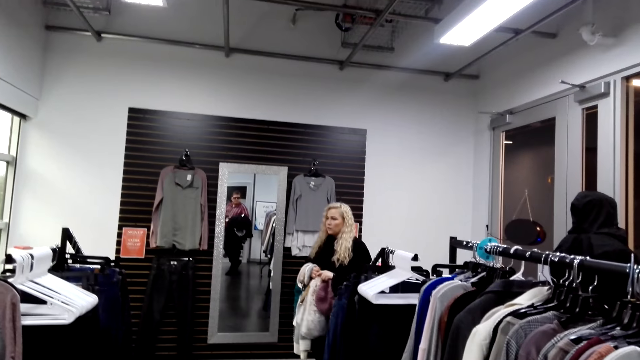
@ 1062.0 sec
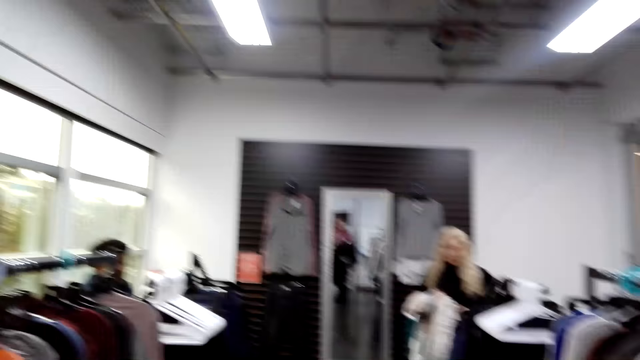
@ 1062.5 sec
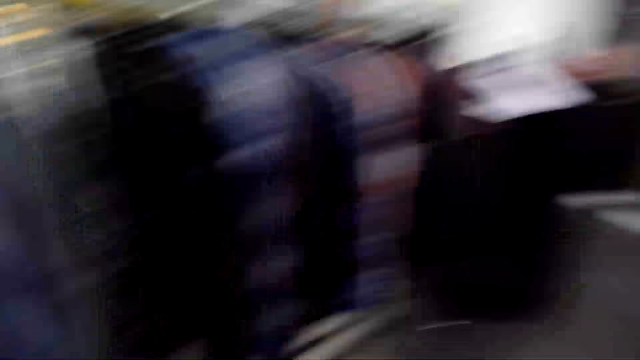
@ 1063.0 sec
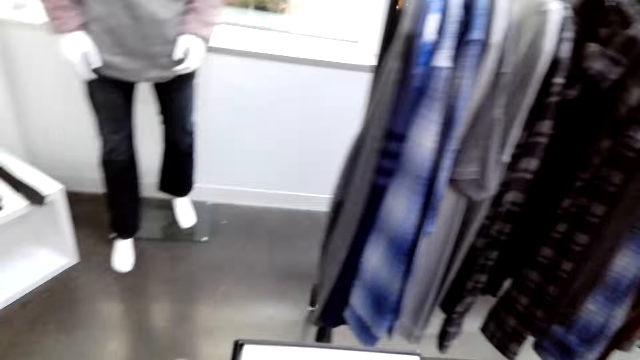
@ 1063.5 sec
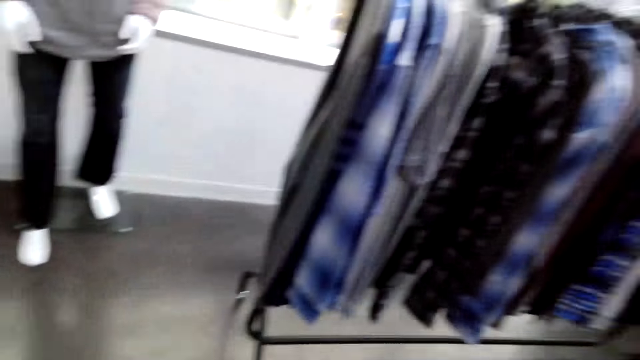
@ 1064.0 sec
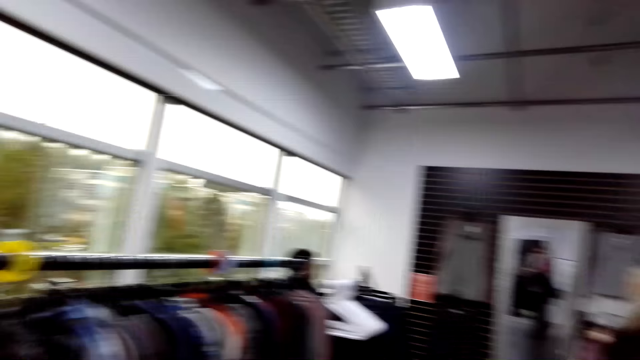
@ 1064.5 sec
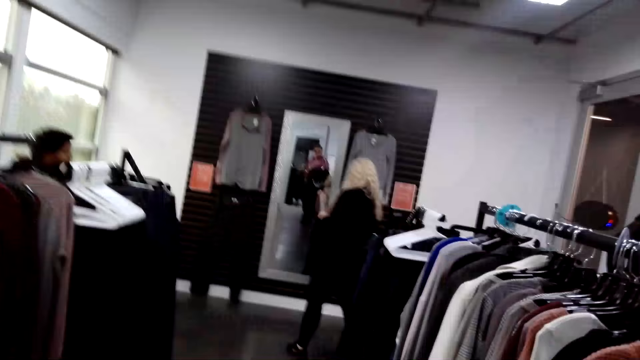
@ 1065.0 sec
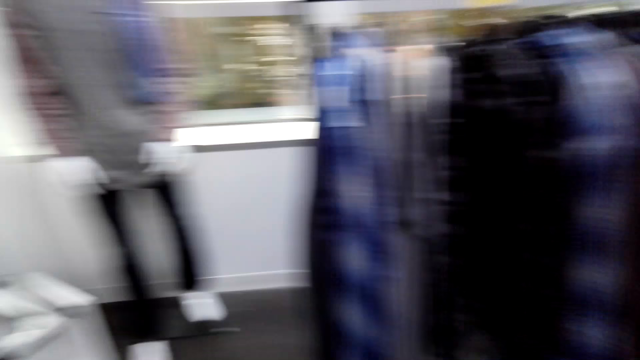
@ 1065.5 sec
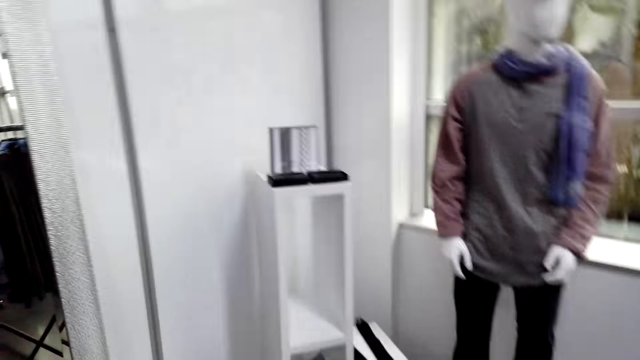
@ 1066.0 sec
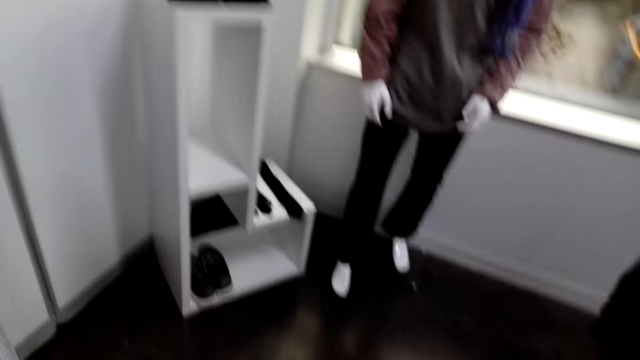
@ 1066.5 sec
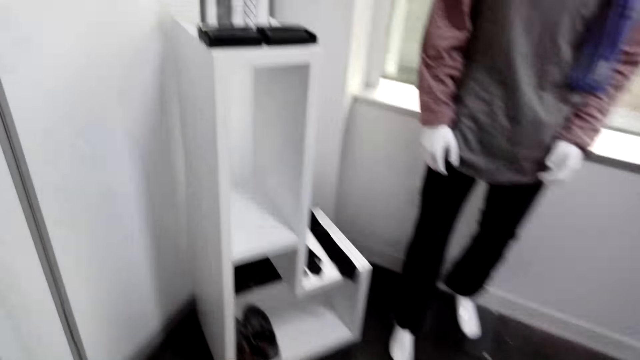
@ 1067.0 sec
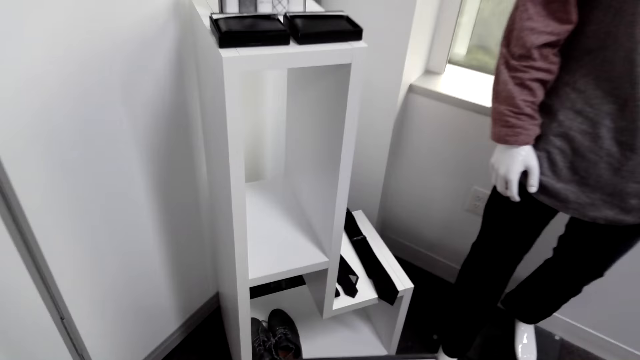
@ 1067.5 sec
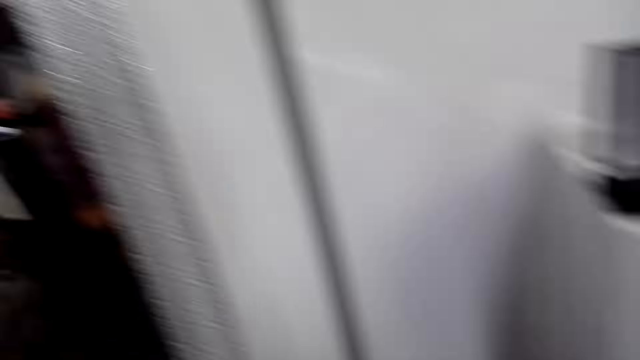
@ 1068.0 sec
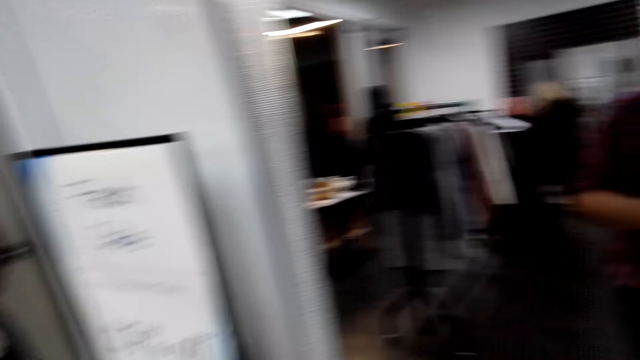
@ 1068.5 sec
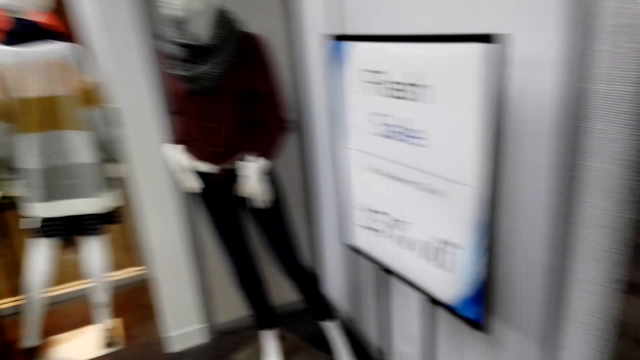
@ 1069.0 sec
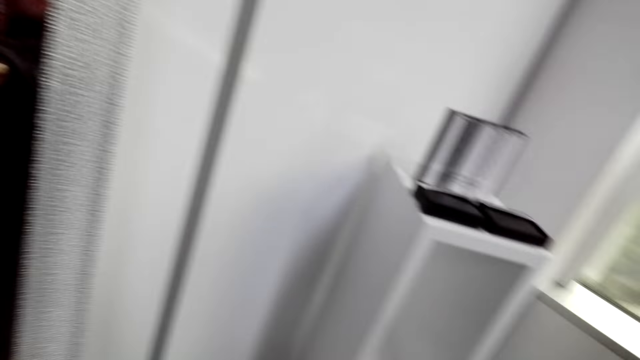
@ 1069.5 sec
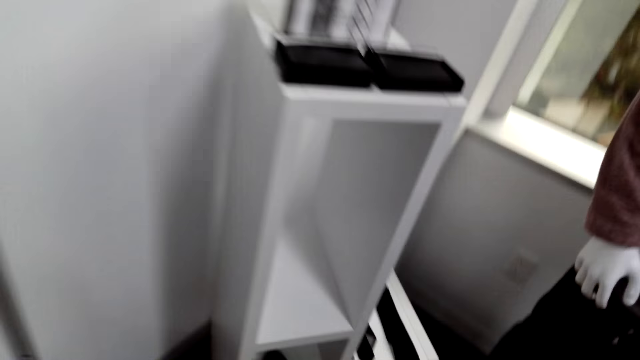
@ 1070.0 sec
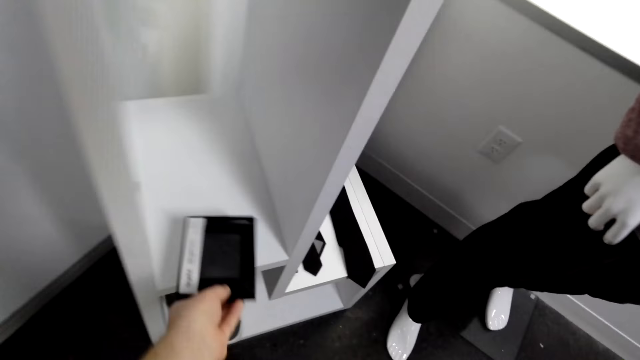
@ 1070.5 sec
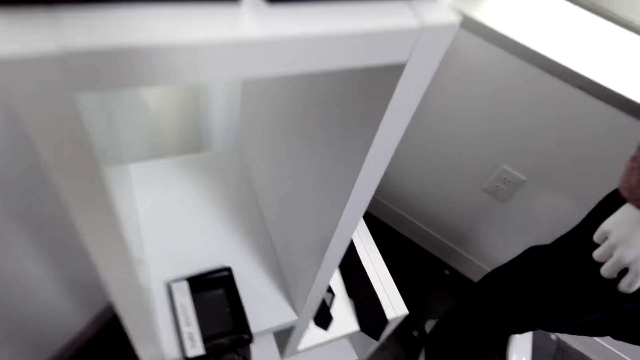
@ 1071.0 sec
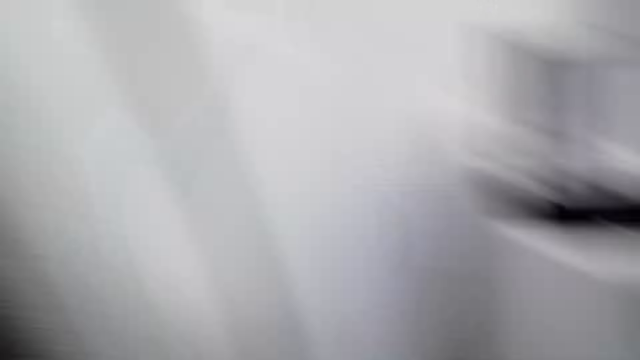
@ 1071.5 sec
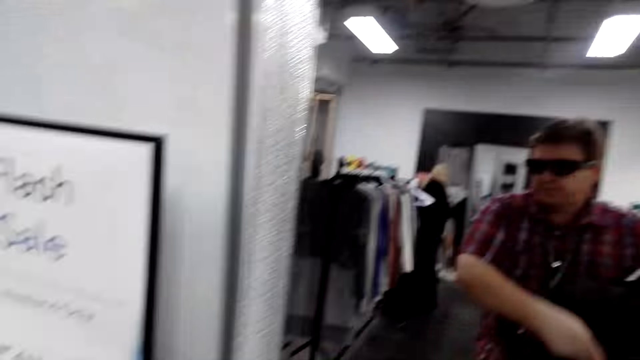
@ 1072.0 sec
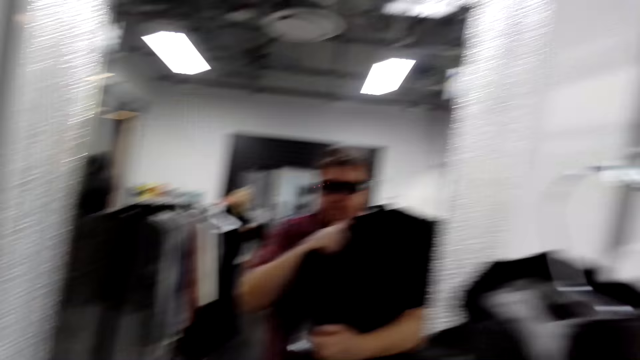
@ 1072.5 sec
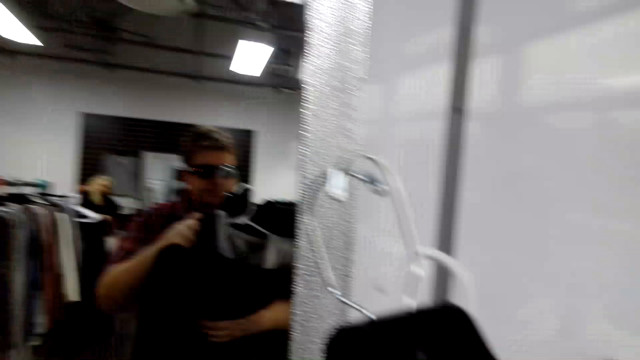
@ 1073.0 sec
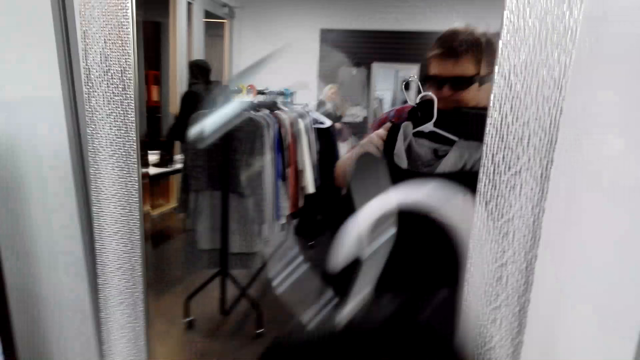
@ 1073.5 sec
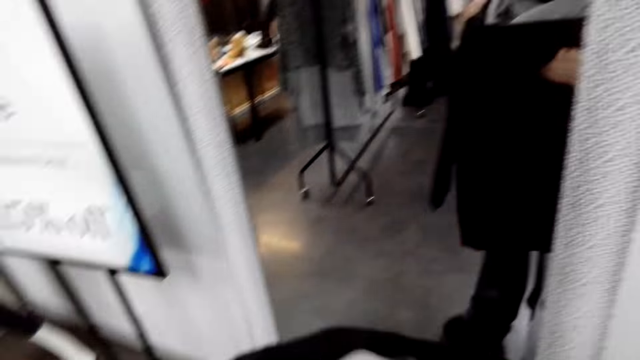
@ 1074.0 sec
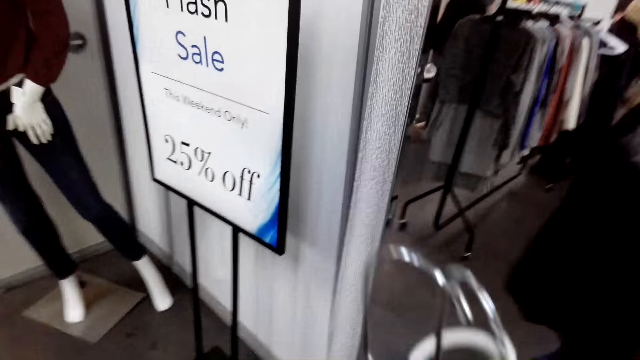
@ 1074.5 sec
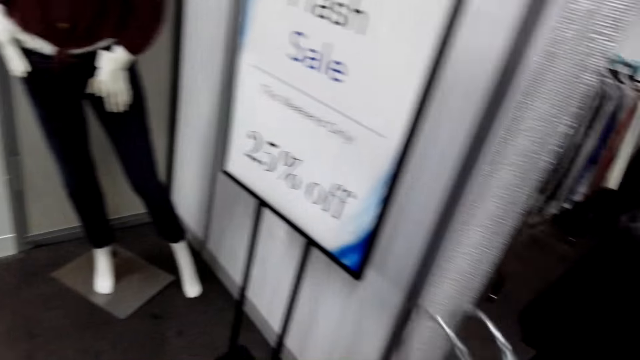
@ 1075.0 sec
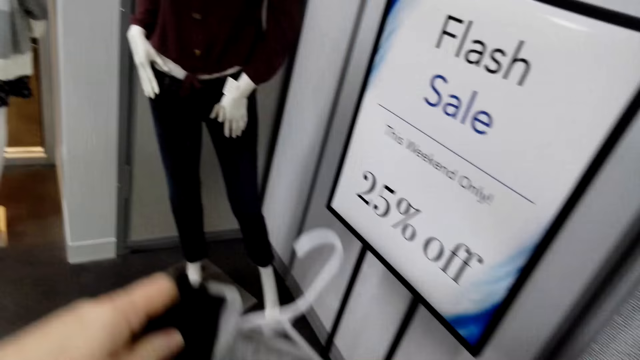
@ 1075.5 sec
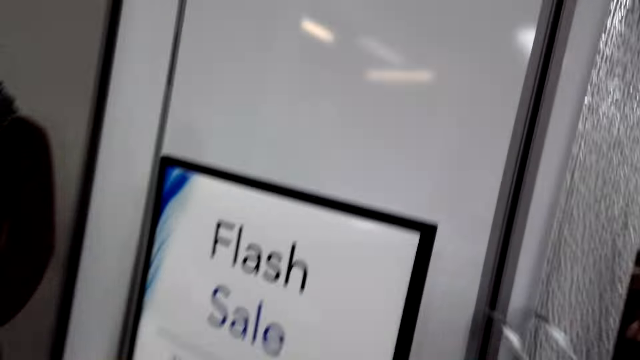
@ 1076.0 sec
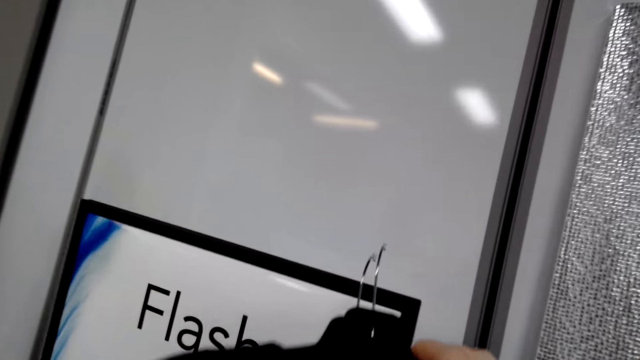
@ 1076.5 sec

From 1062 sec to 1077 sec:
The camera wearer looks around. He walks around the boutique. He places the box on the display cabinet. He rearranges the clothes in his hands. He picks up a cloth. He moves towards the board.

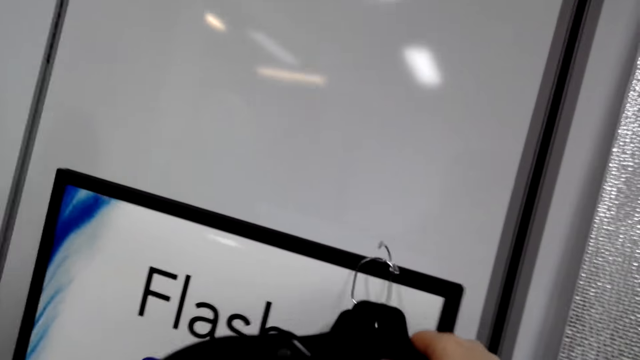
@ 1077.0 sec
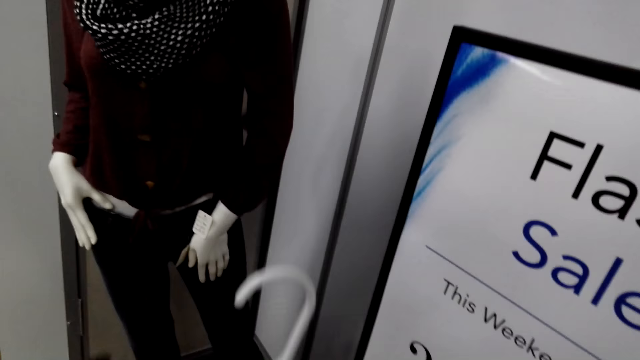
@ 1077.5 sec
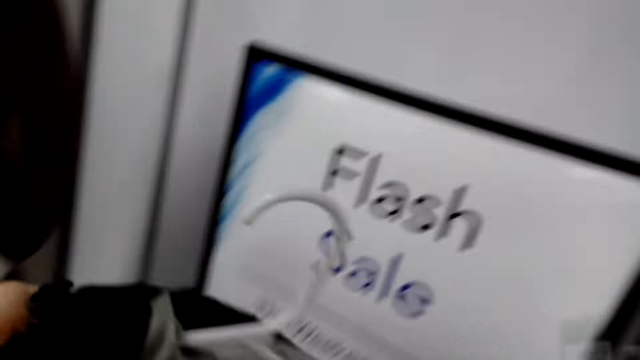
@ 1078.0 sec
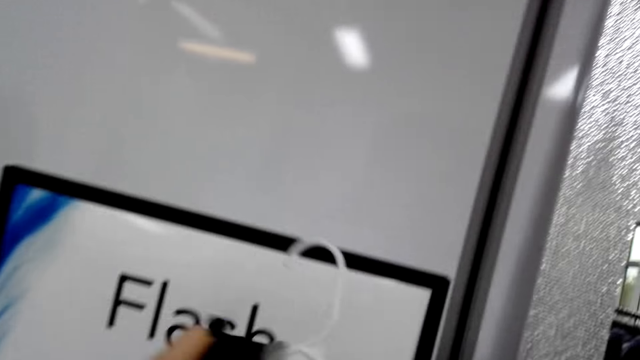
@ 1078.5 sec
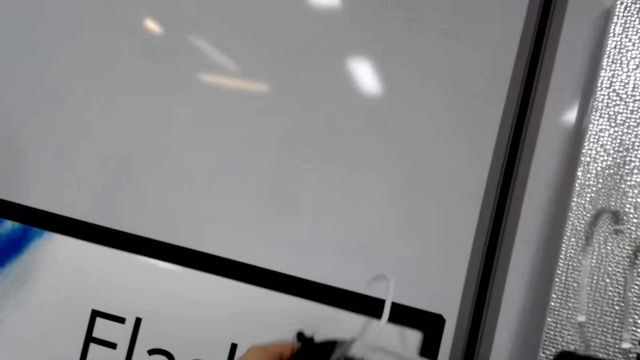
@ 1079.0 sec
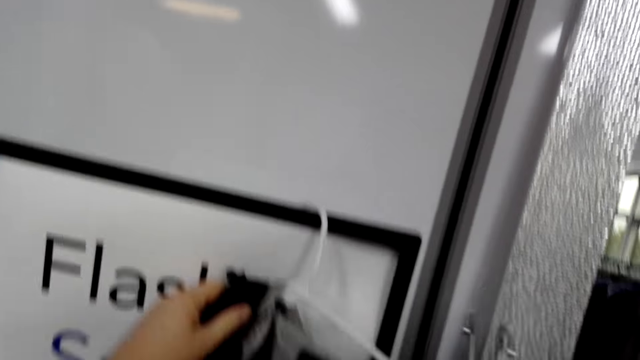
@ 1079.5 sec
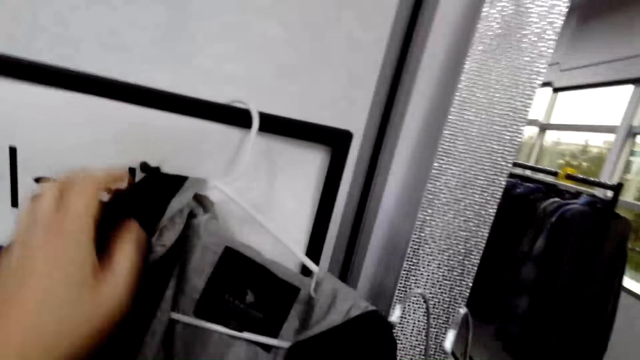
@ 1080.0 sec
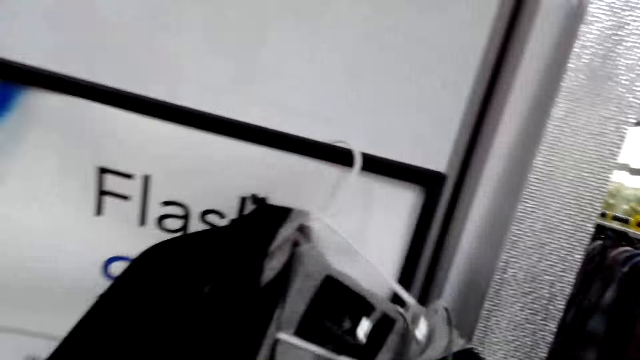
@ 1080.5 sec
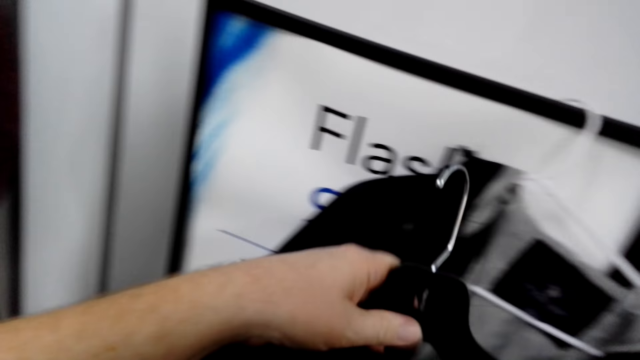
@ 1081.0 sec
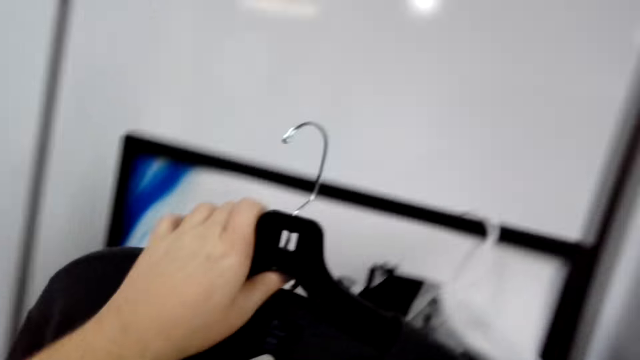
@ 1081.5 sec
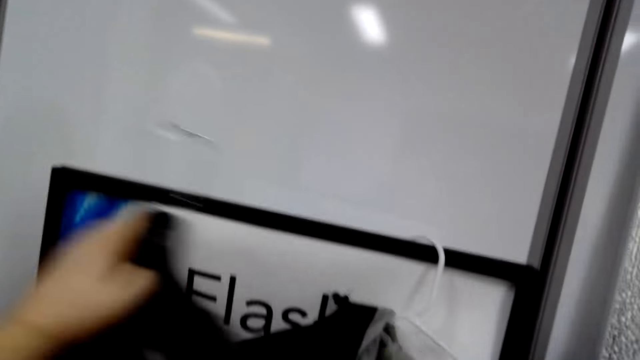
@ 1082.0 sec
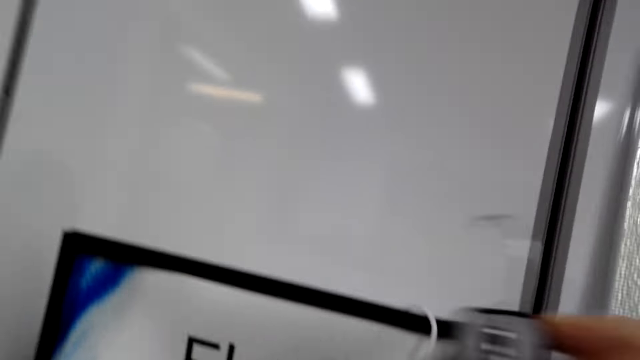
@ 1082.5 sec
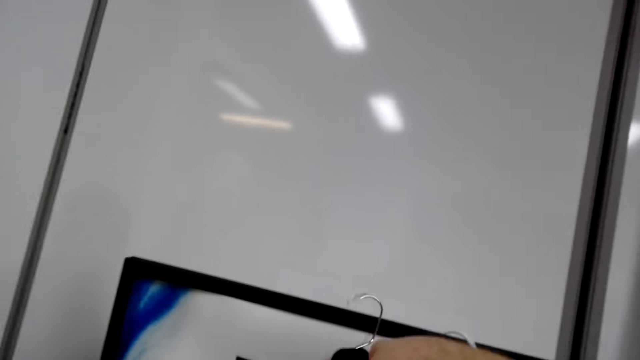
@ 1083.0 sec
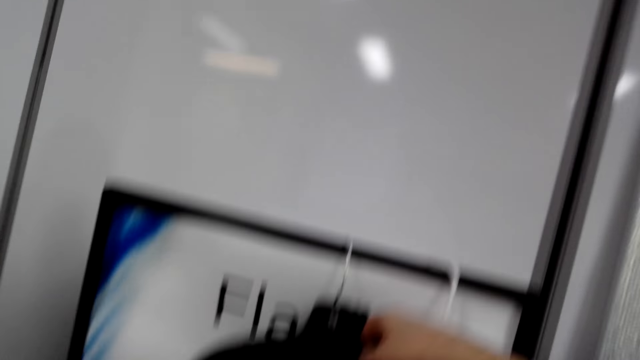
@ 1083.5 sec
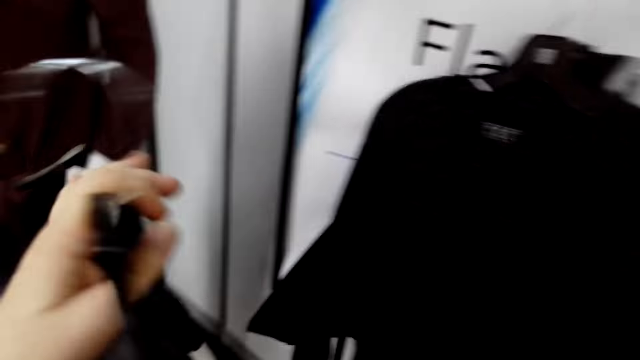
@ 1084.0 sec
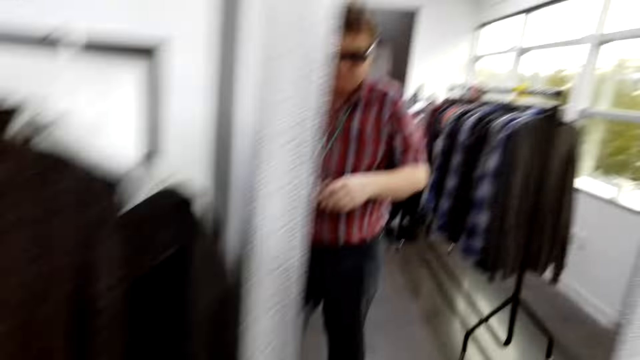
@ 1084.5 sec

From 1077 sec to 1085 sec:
The camera wearer hangs the hangers on the board. They move towards the mirror.
